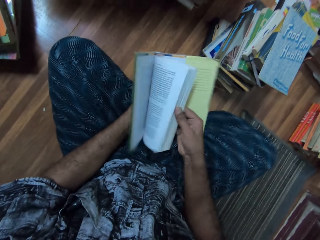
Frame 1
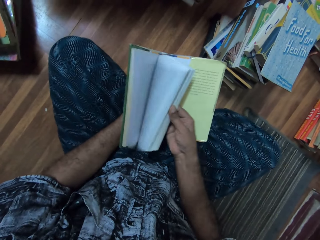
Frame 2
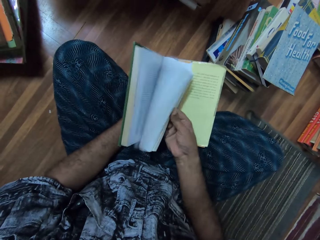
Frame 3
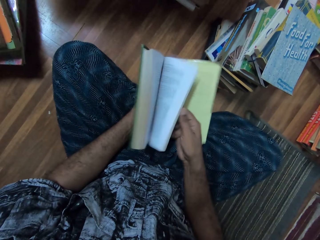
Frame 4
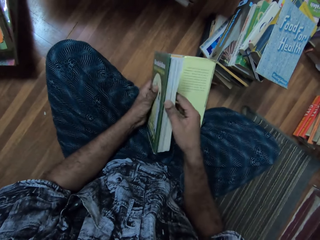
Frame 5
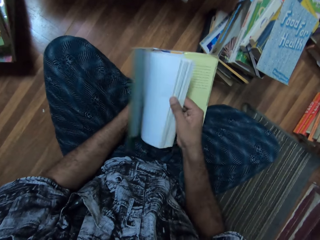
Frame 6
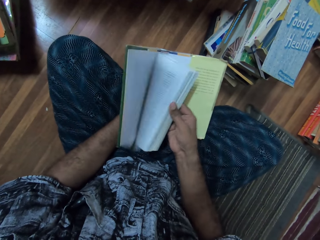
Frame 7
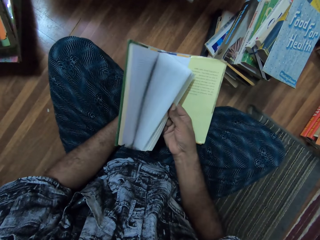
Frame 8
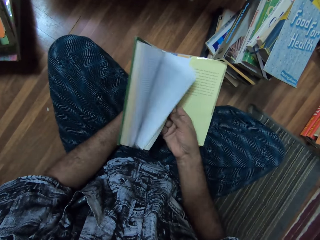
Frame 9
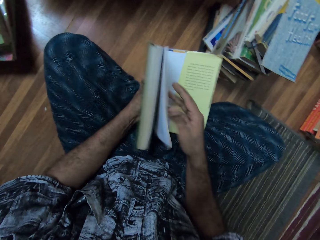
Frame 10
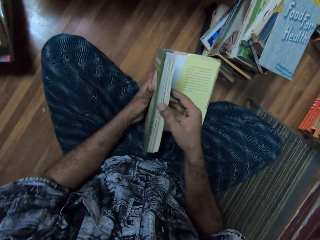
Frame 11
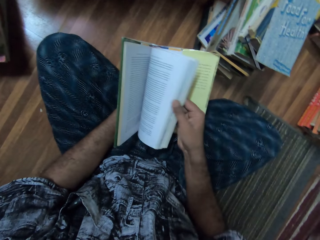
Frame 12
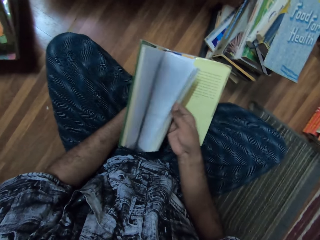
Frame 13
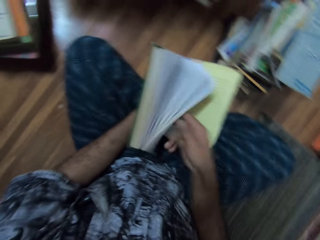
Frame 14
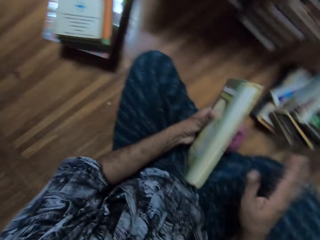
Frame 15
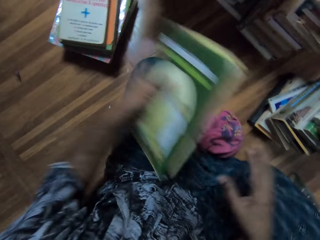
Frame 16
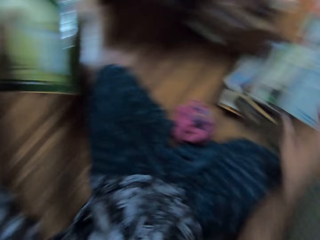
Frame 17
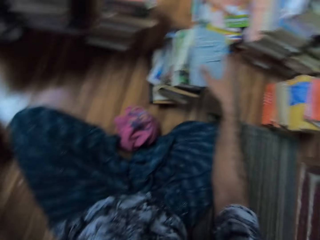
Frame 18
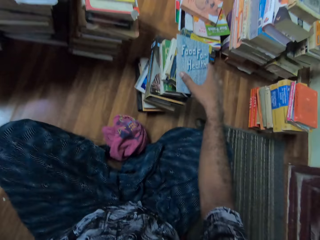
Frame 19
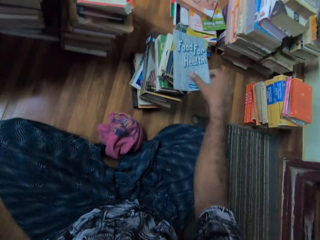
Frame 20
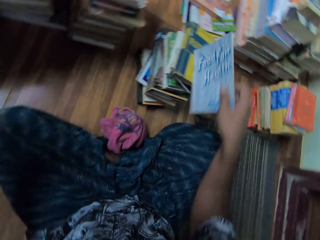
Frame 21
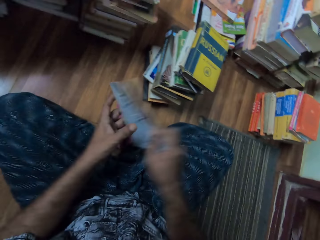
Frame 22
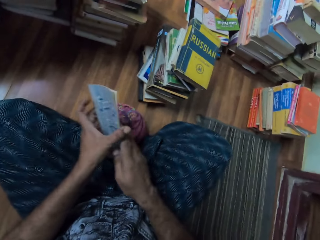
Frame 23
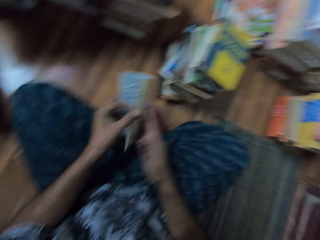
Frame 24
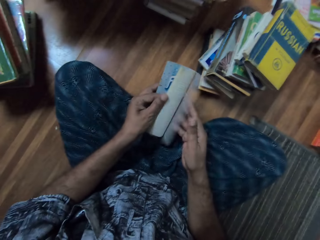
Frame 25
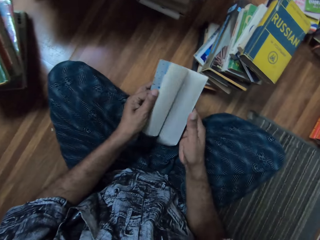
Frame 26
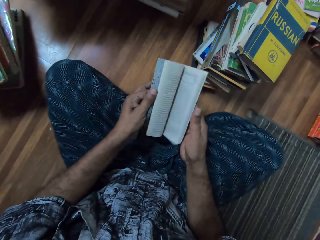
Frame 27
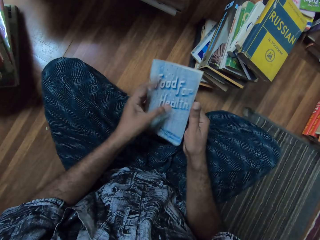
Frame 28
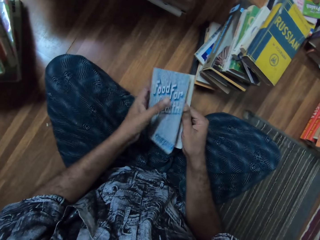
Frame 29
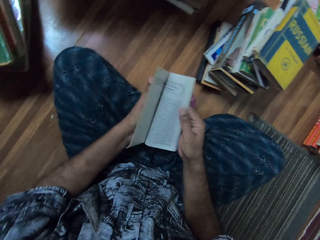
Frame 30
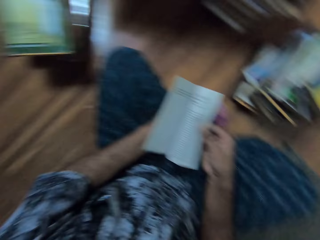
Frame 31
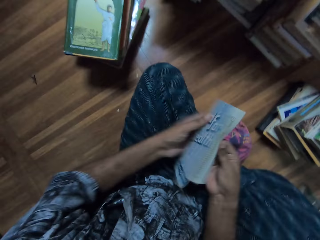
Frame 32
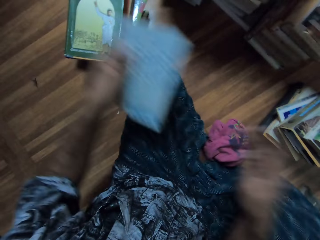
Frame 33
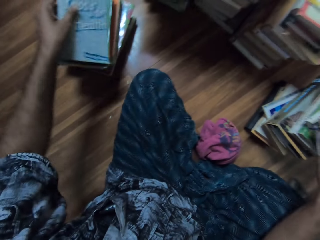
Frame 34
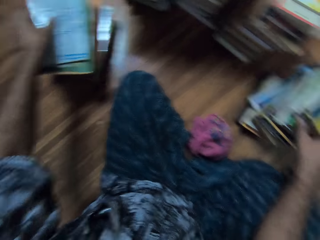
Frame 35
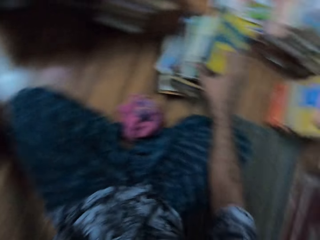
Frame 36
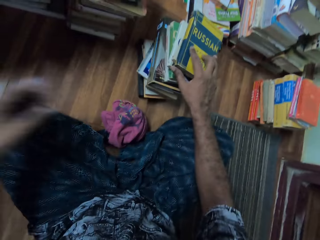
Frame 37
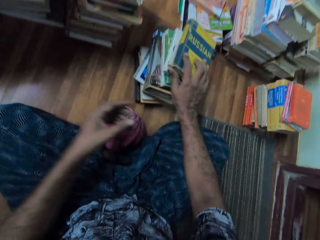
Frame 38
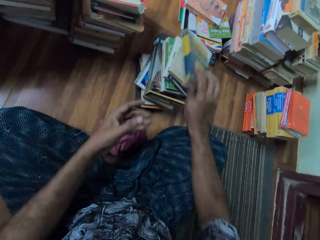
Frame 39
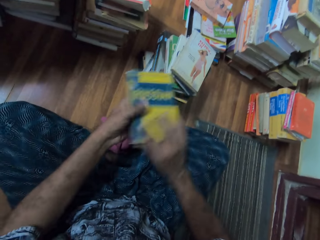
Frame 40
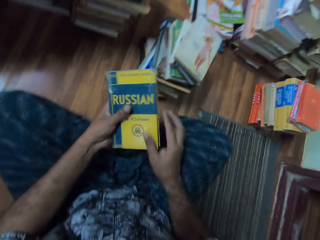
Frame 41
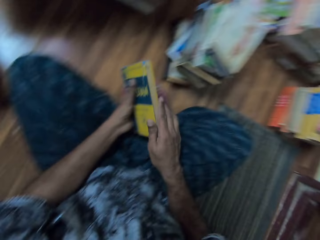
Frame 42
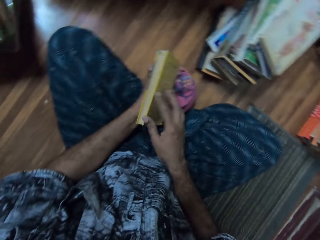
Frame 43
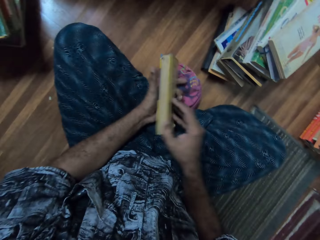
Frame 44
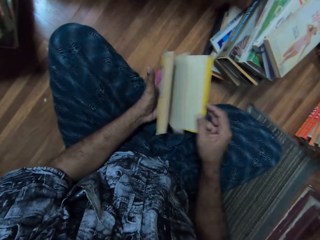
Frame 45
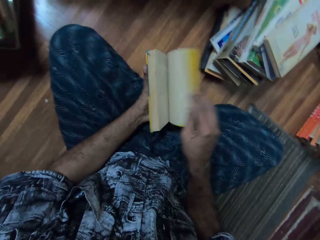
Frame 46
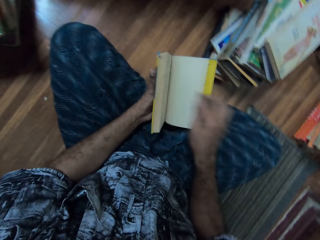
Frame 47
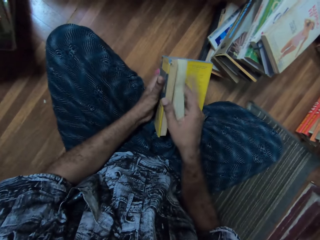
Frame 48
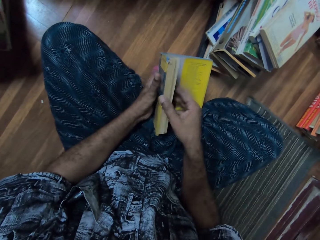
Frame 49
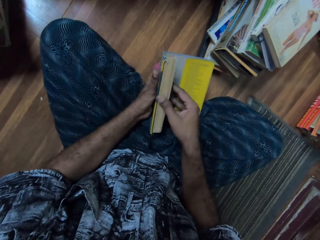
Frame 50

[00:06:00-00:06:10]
The camera wearer flips the book pages. They place the books on top of each other. They take the book. They flip the book pages. They place the books on top of each other. They take the book. They open the book.

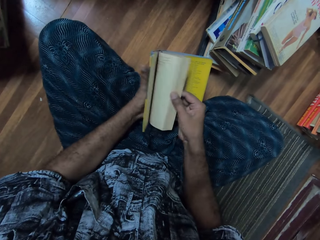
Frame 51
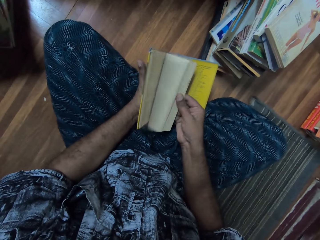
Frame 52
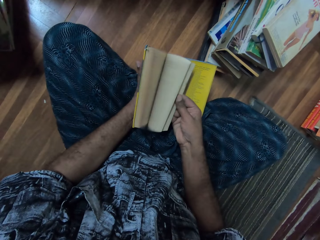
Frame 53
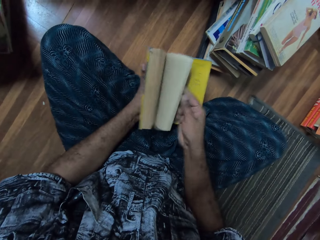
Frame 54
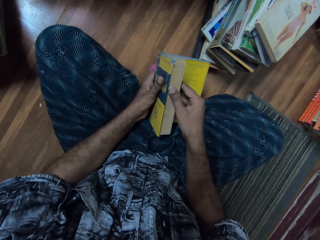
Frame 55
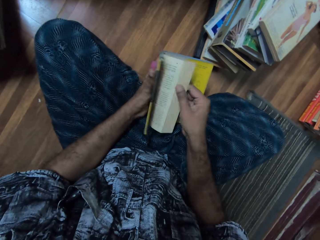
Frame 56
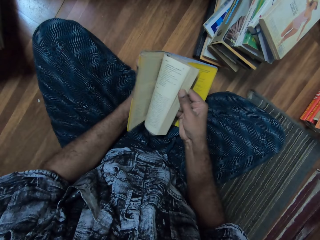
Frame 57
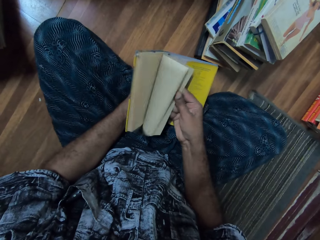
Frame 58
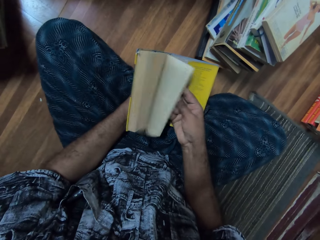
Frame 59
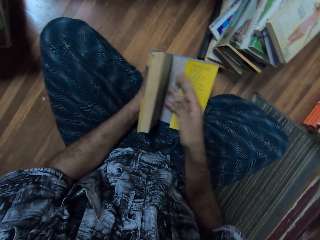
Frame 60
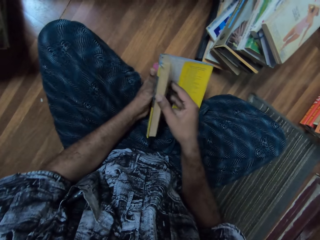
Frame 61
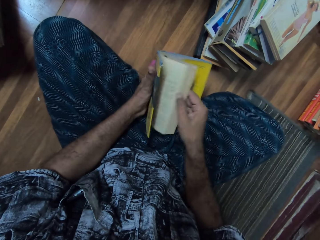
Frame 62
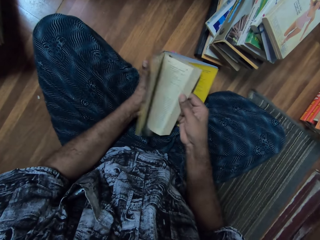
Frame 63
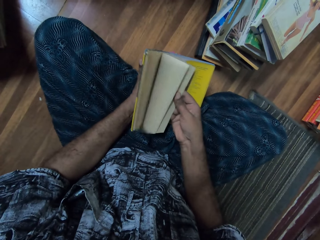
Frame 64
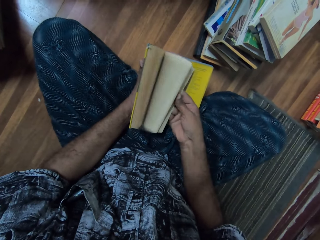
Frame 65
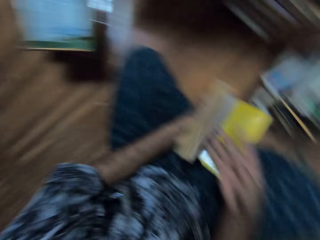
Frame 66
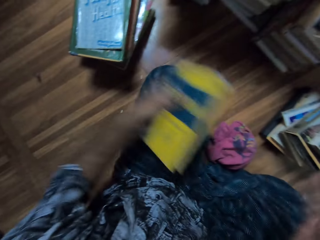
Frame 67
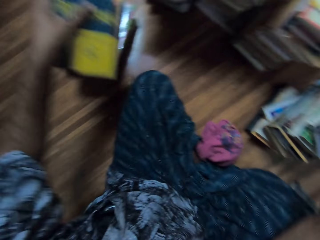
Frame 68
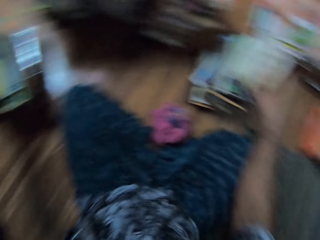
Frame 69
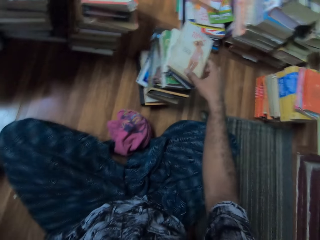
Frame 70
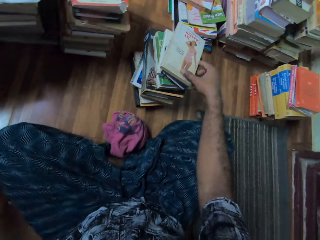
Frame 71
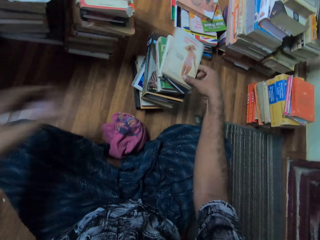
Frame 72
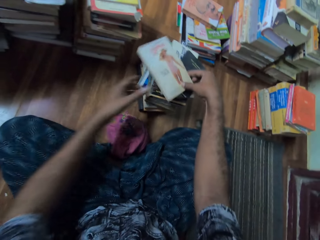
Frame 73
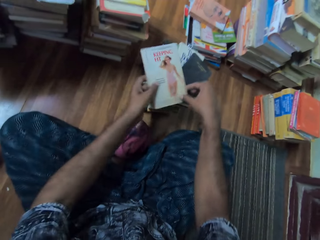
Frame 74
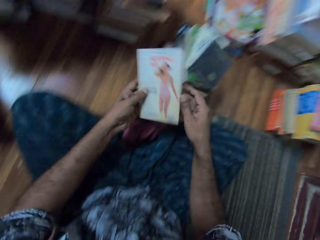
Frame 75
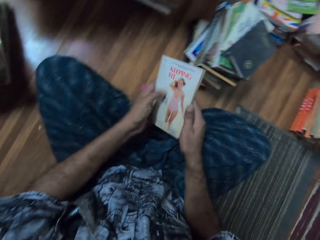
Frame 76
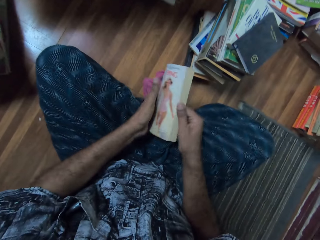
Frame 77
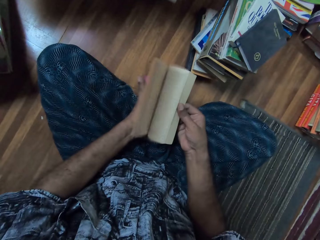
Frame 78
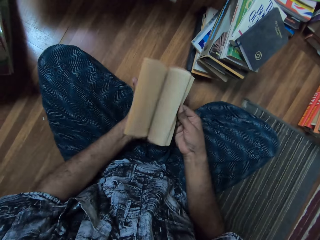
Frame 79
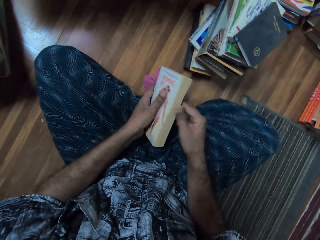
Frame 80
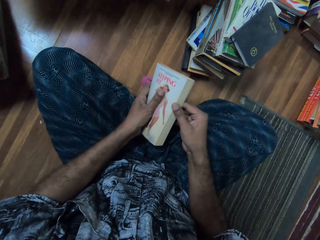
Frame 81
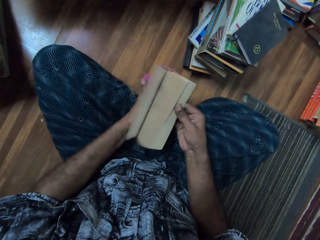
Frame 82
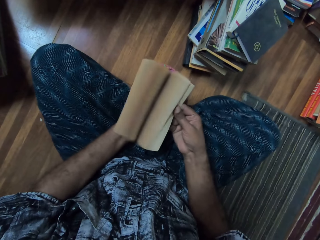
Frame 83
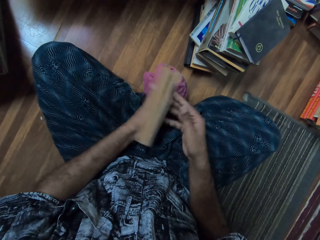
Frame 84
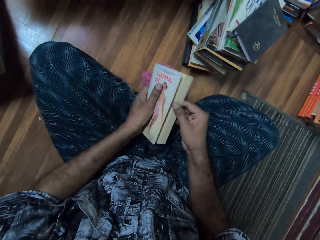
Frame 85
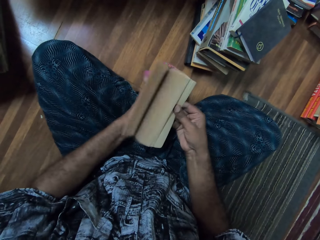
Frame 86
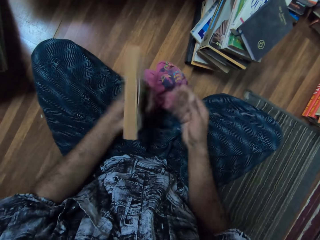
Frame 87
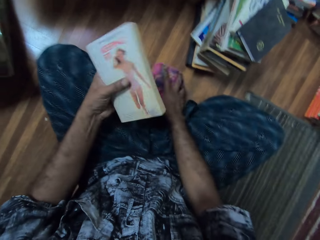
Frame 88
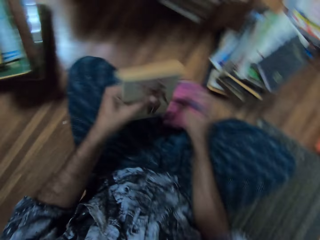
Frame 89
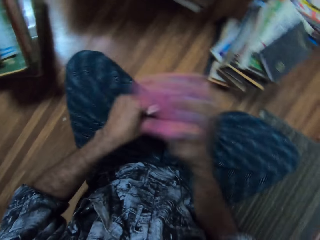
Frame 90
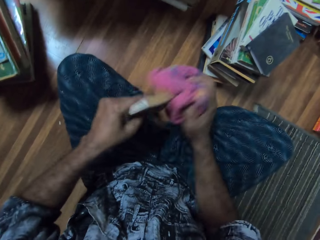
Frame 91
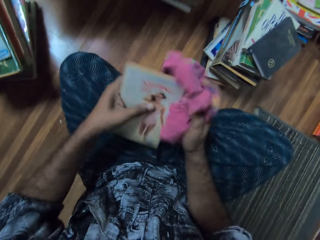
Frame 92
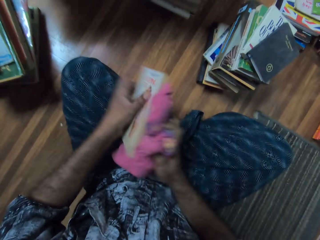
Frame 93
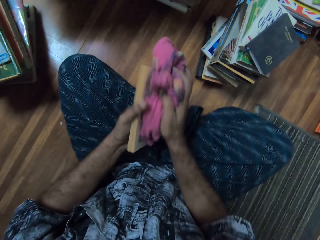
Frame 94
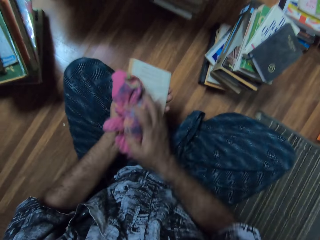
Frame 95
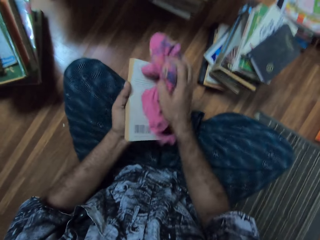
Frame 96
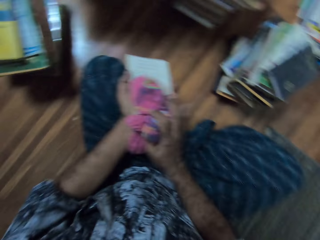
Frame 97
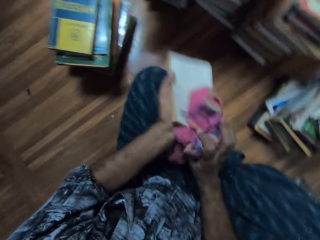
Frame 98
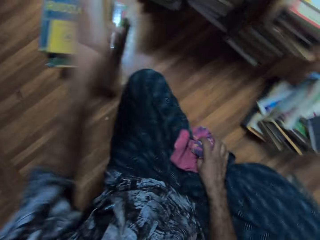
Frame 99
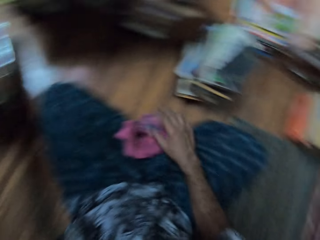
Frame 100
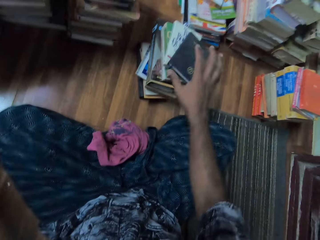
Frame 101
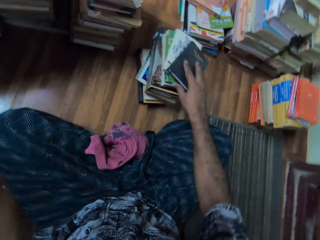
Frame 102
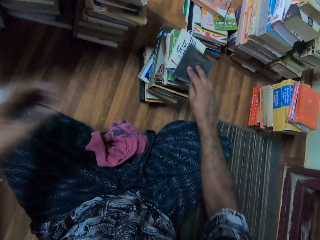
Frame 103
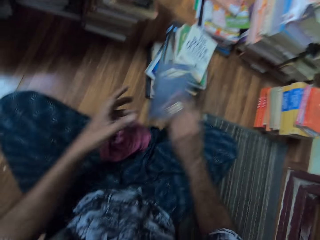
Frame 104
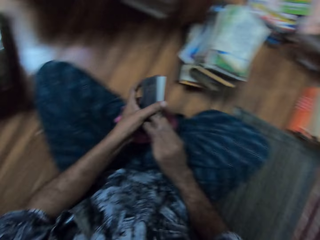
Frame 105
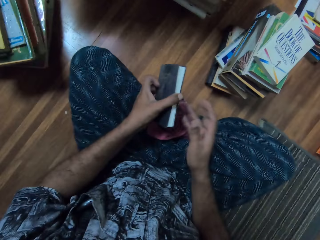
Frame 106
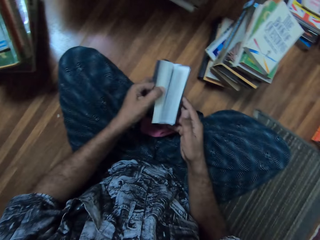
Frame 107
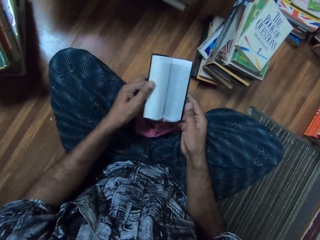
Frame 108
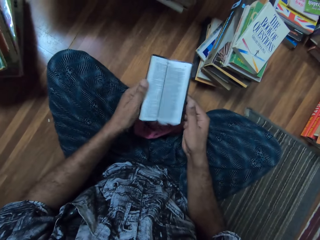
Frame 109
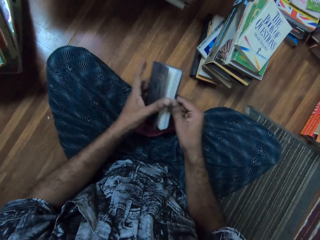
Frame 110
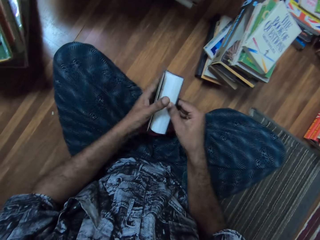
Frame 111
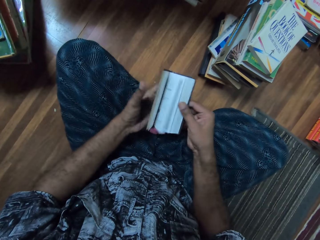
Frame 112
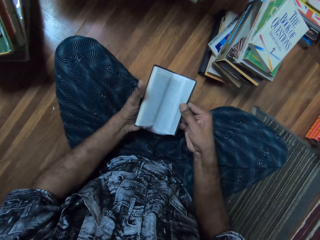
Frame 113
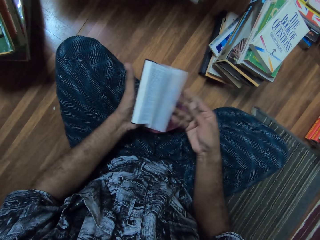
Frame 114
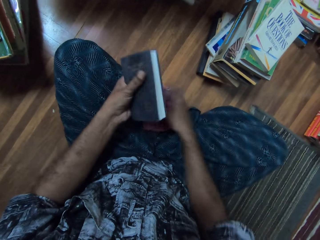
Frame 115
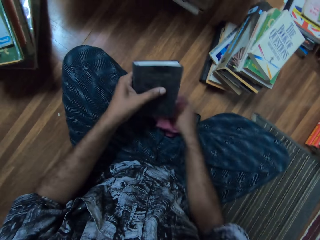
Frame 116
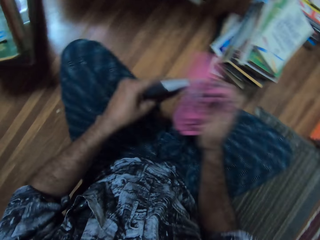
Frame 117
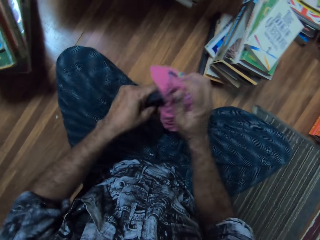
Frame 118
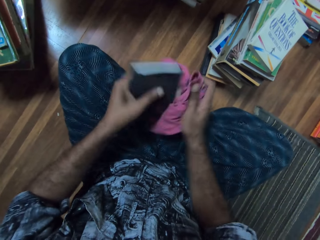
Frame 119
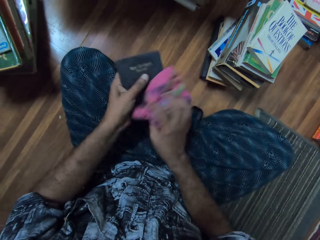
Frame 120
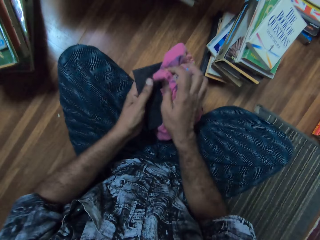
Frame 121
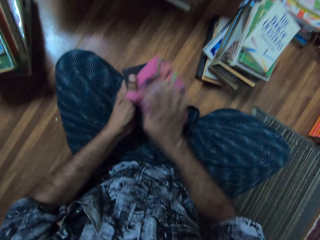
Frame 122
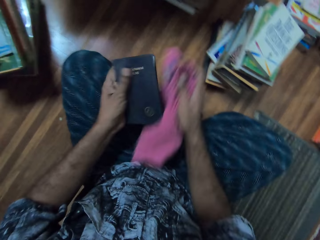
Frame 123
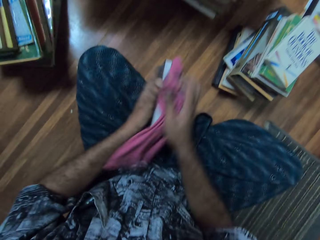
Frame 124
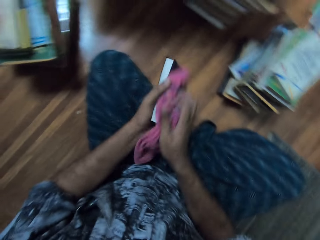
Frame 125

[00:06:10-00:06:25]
The camera wearer flips the book pages. They place the books on top of each other. They pick up a book. They flip the book pages. They take the wipe. They wipe the book using a cloth. They place the books on top of each other. They take the book. They flip the book pages. They take the wipe. They wipe the book using the cloth.
